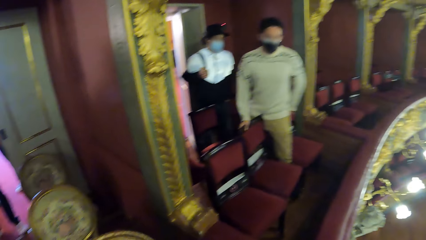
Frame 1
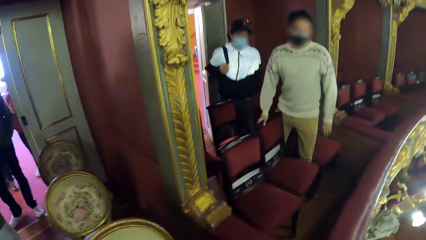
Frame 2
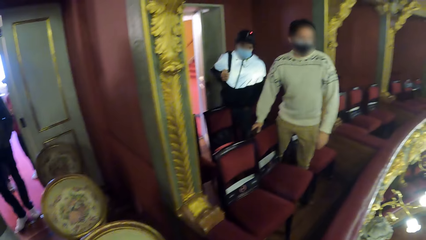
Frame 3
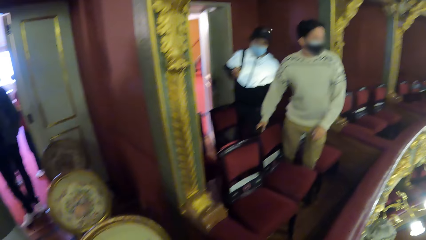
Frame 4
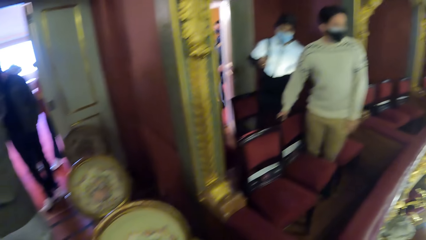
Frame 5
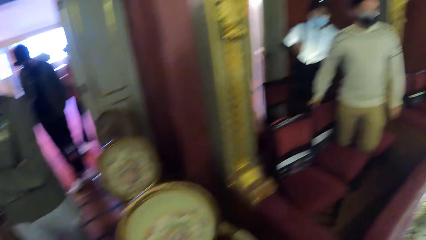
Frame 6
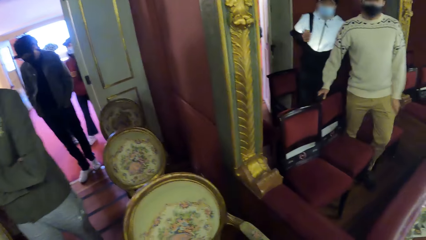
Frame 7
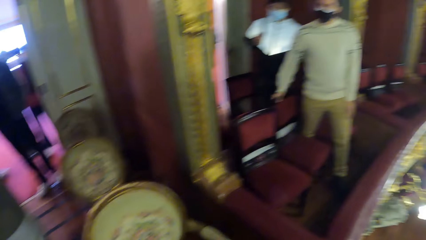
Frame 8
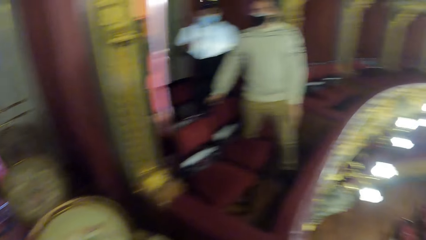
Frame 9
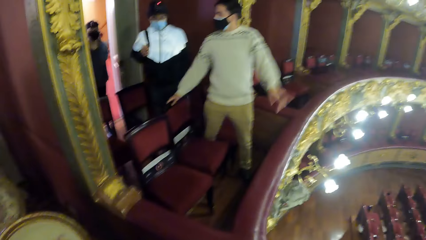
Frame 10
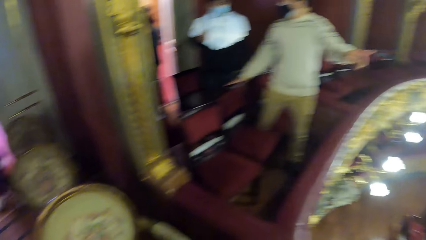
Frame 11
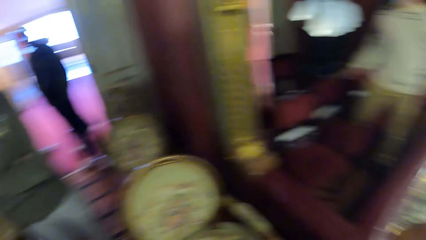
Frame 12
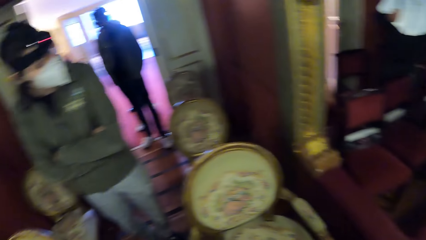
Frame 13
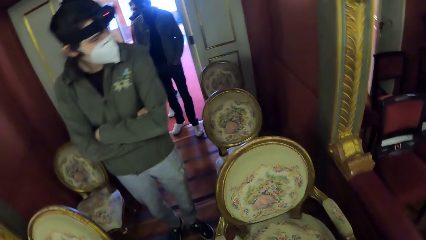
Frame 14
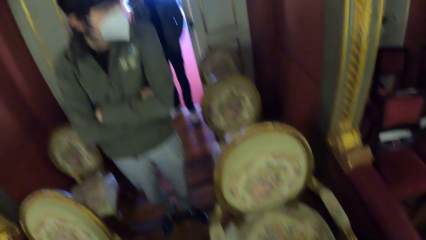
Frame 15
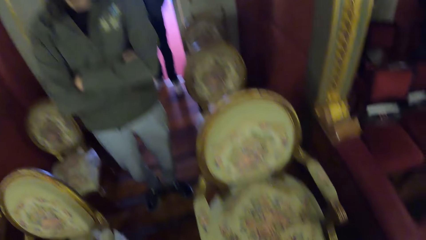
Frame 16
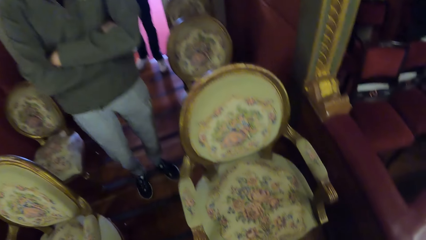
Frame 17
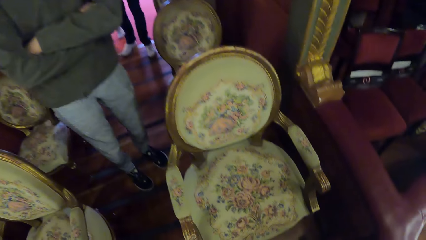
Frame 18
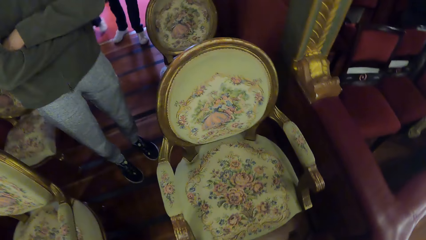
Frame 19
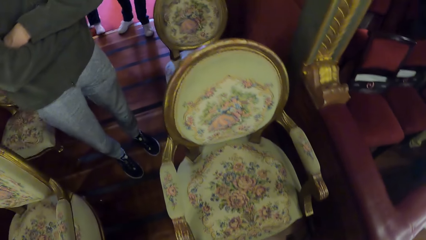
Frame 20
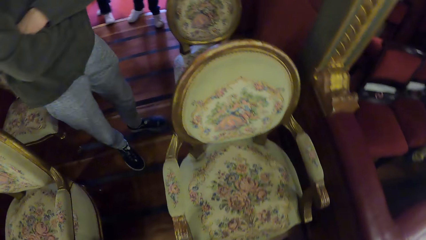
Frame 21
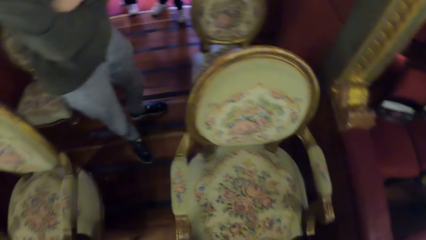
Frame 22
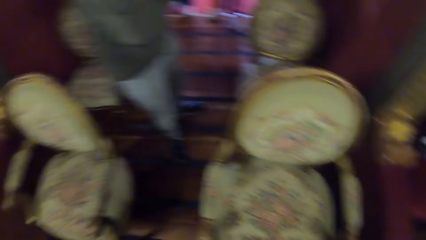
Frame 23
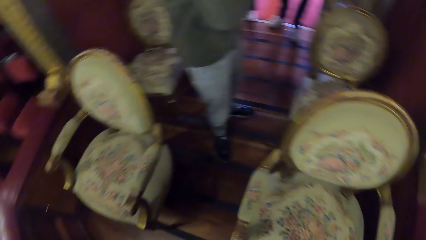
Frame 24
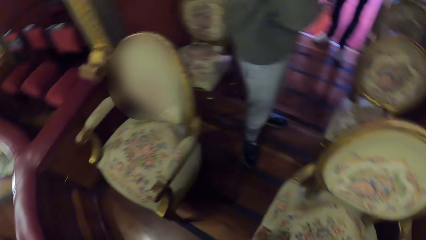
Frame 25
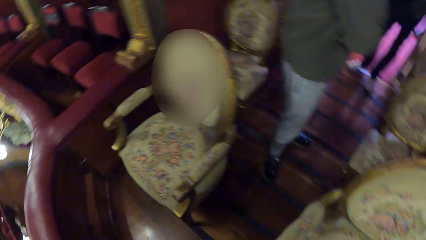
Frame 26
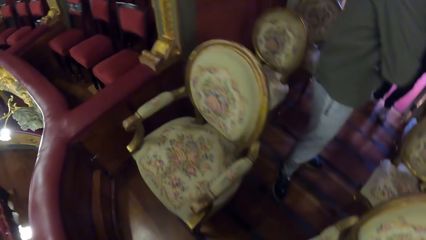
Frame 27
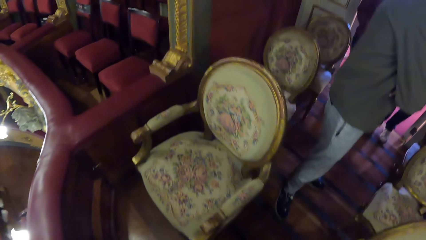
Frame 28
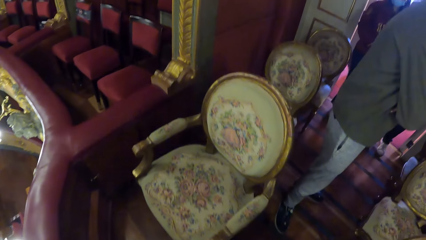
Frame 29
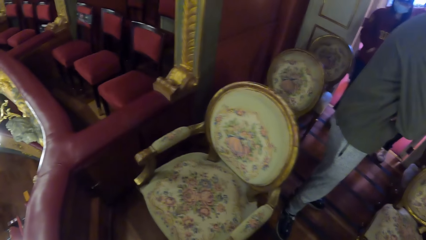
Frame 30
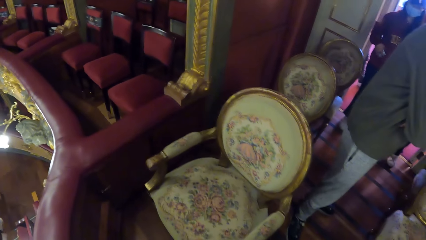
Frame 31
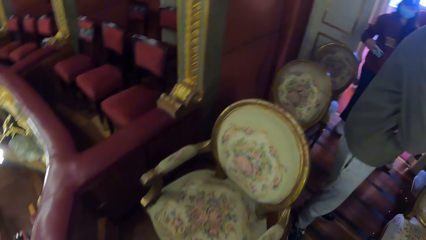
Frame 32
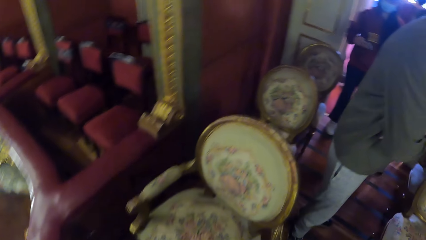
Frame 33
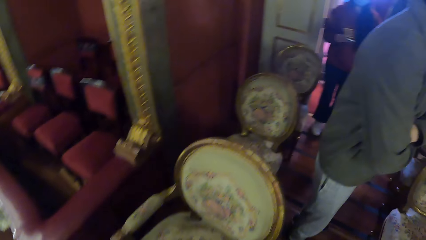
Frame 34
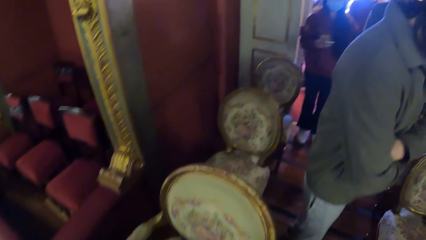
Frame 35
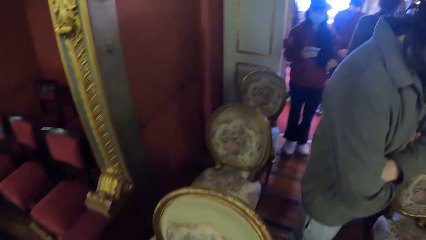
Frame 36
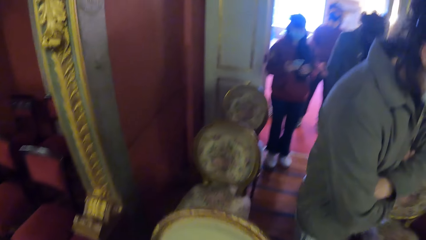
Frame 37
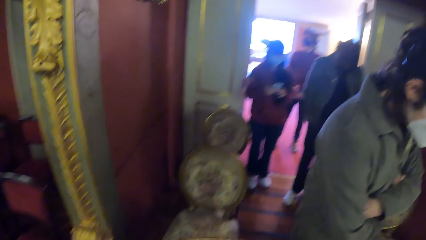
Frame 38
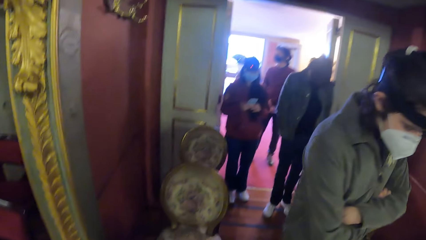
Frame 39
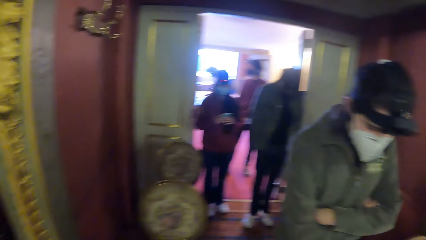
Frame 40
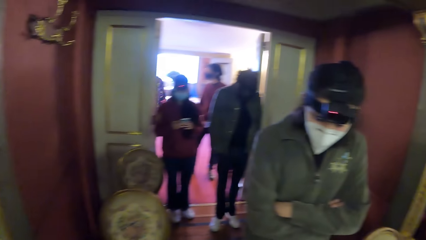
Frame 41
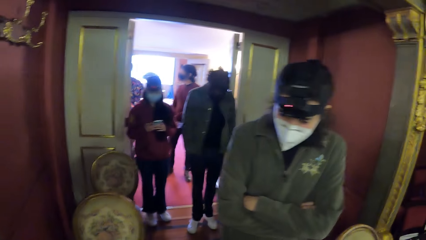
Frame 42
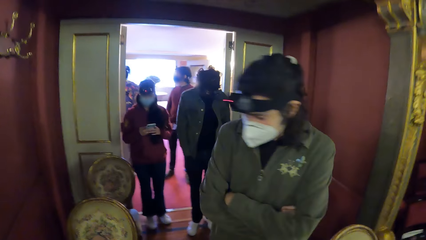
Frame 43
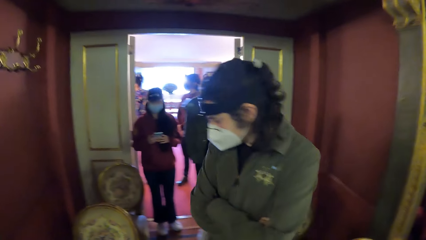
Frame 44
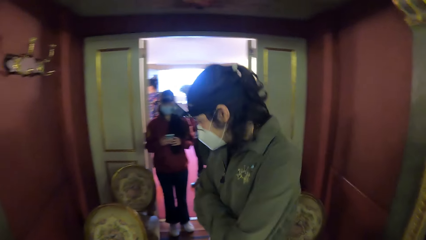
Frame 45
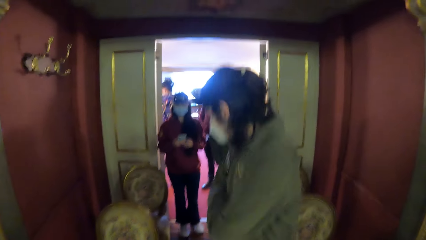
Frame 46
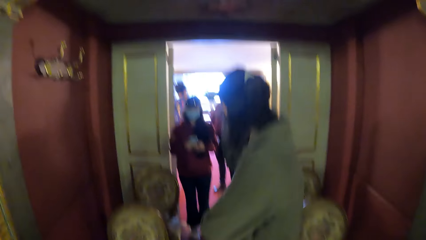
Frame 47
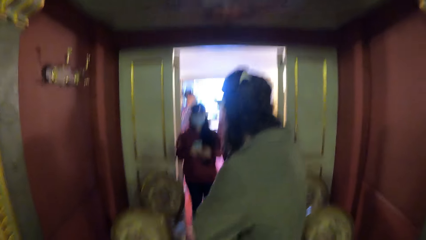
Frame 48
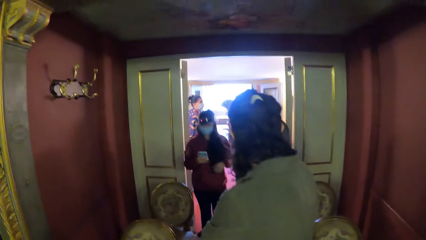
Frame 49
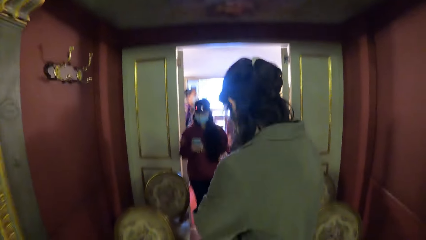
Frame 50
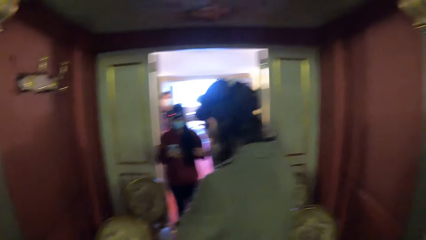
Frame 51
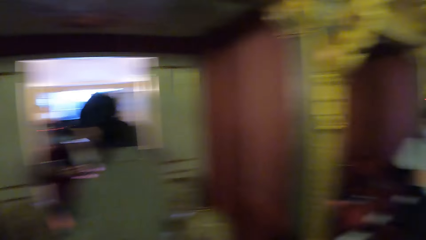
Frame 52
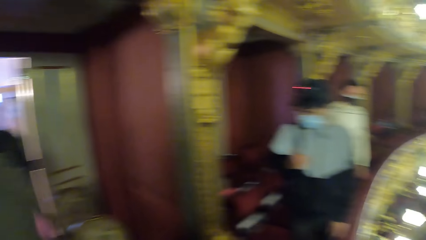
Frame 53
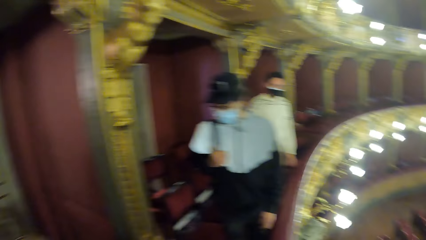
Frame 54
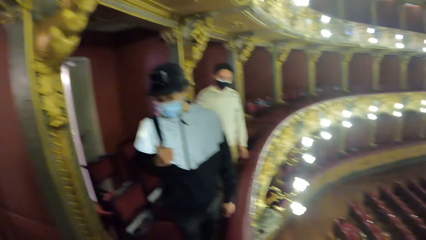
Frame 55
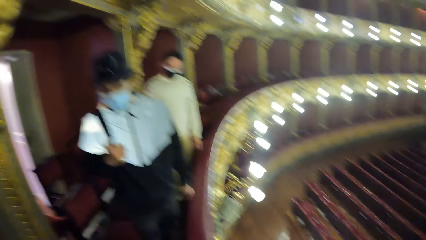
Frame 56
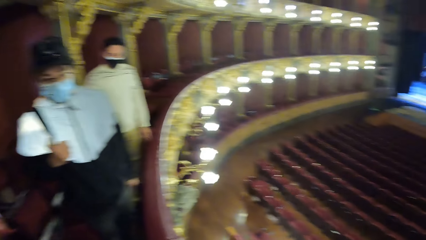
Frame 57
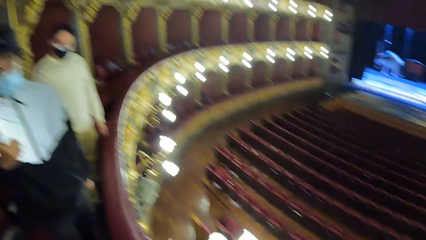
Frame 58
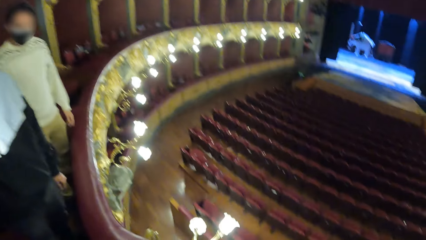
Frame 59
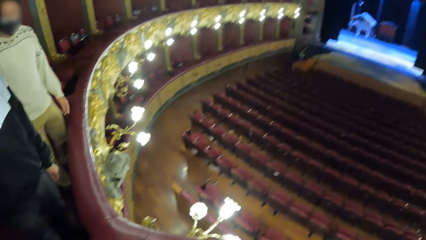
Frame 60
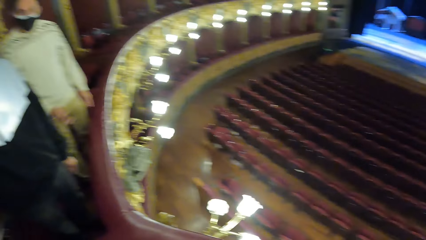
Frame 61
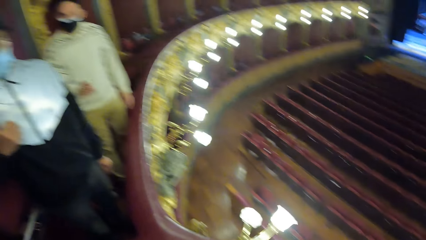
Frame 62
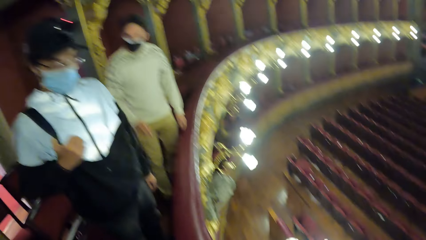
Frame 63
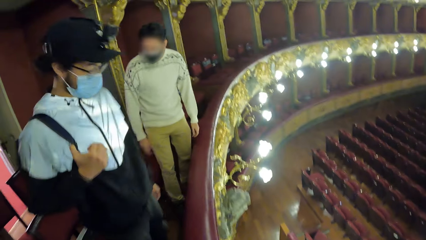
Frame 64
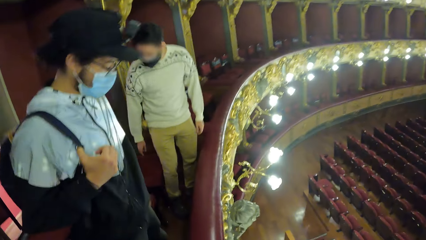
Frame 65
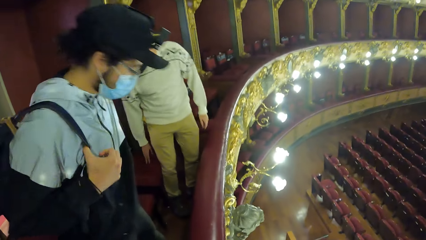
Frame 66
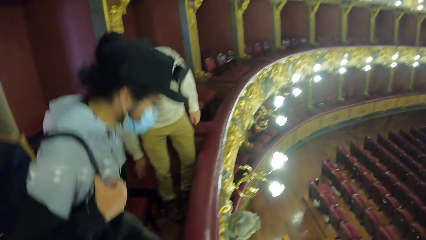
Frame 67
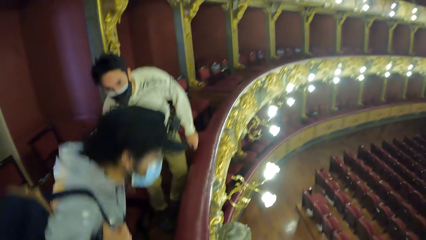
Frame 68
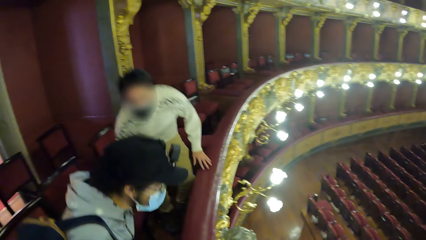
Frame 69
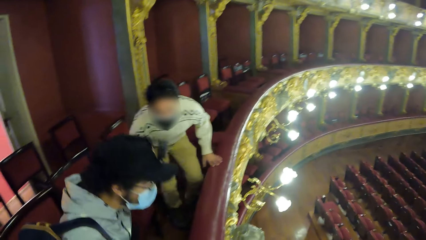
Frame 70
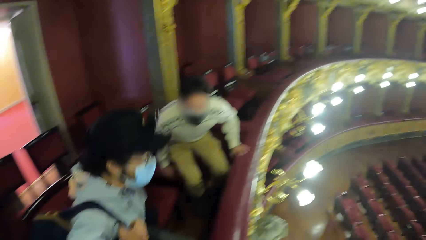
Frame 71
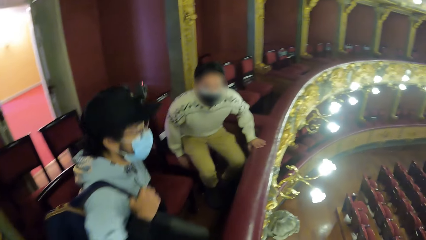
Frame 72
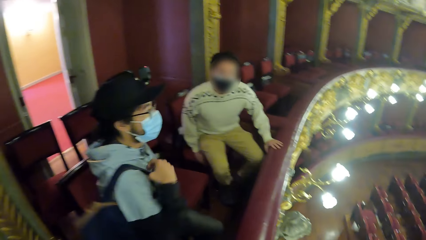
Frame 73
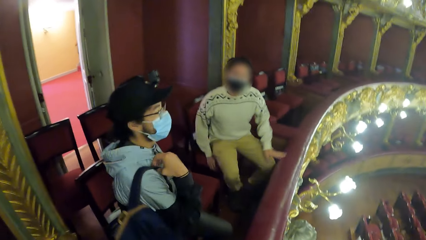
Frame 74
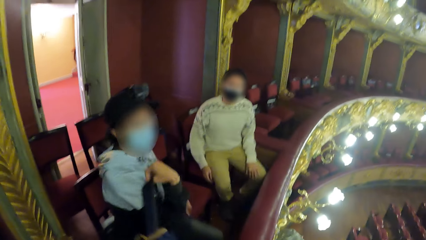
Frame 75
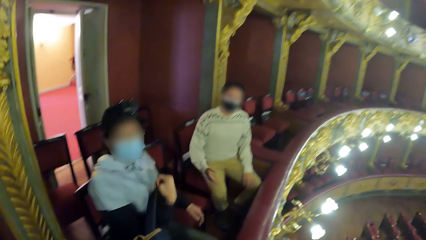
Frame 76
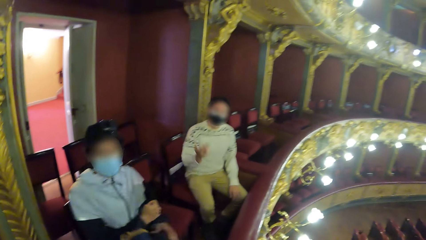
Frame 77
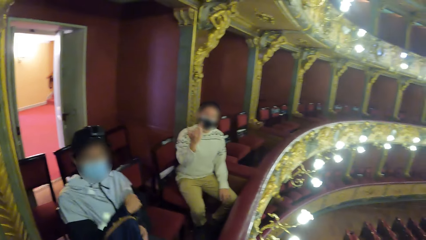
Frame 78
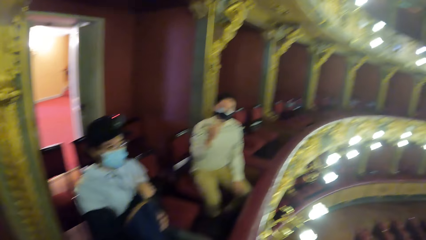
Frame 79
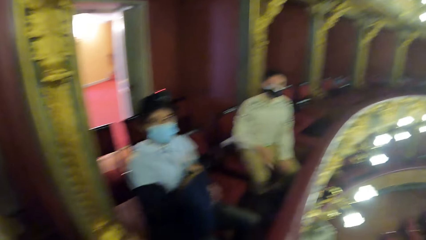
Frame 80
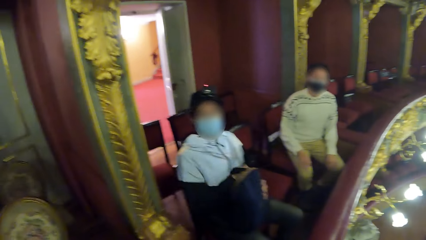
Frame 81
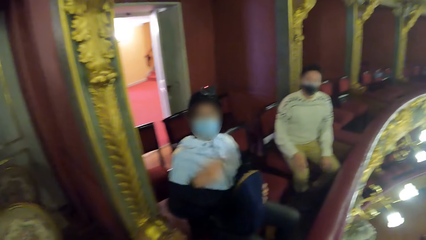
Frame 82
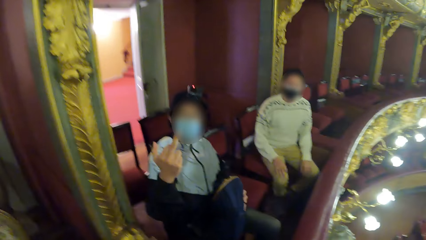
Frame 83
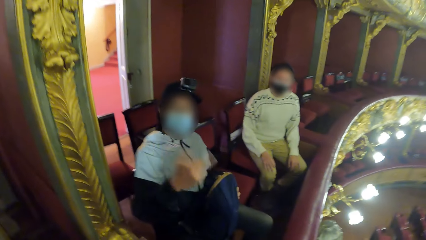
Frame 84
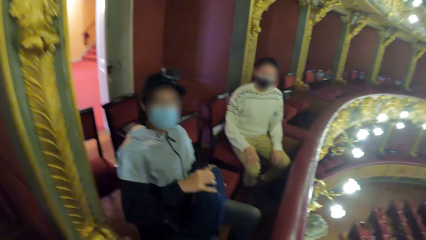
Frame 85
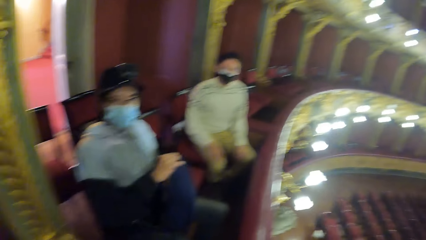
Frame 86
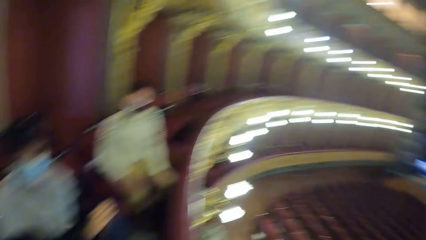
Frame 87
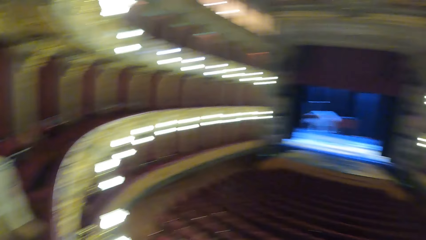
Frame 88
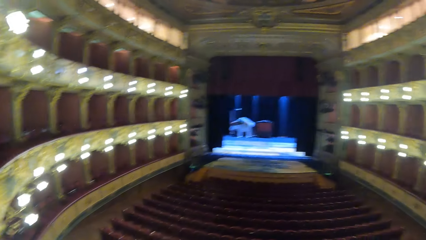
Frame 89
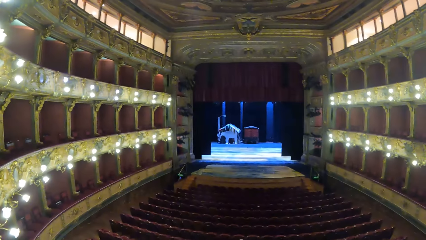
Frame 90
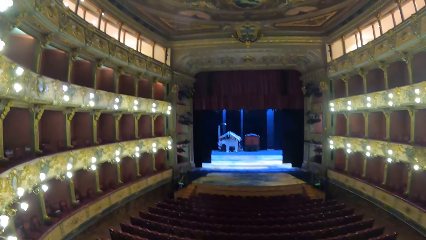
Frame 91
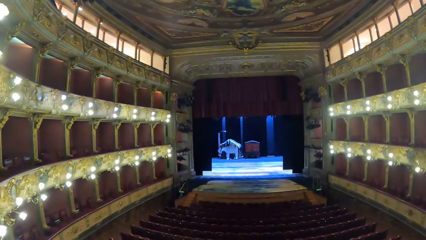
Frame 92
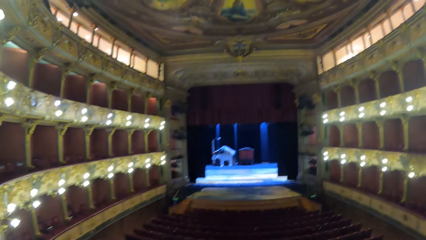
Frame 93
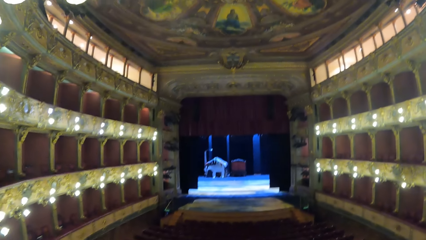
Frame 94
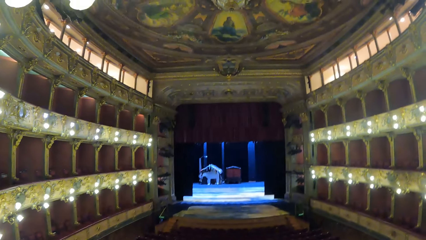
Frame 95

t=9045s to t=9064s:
A man sits on a chair. Another man sits on a chair. The camera wearer converses with the other man and the first man.
